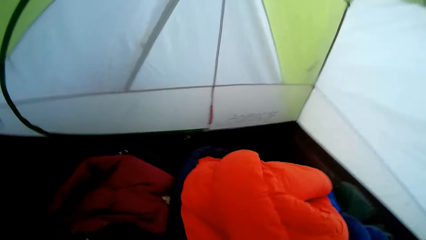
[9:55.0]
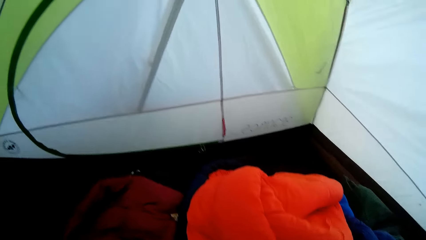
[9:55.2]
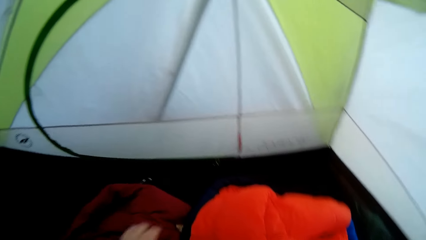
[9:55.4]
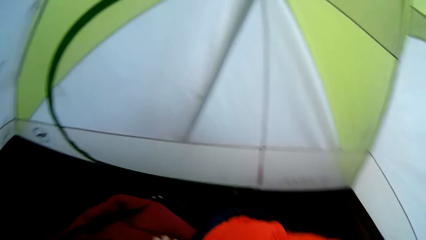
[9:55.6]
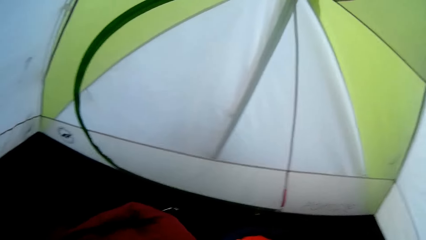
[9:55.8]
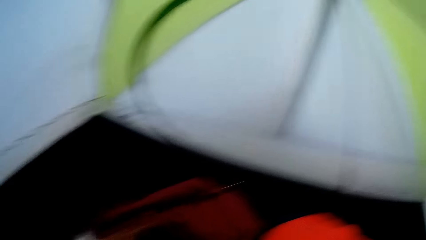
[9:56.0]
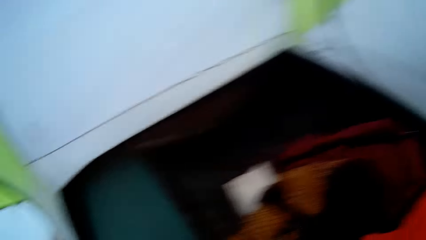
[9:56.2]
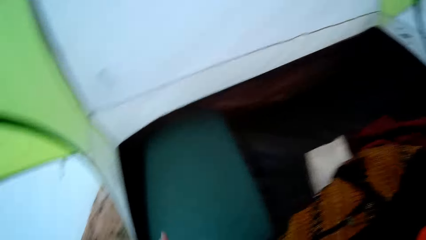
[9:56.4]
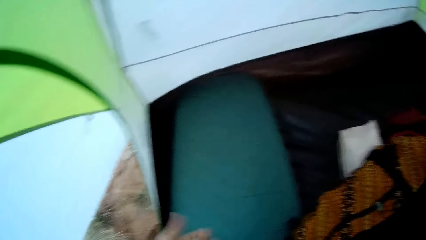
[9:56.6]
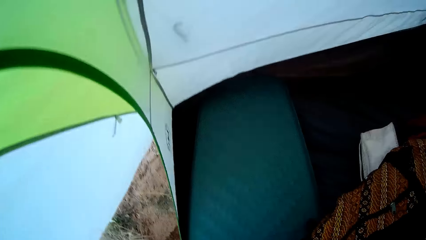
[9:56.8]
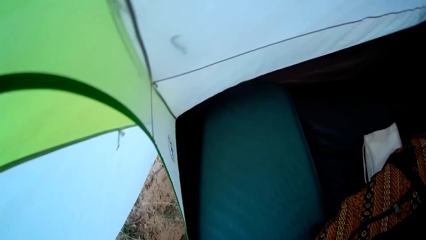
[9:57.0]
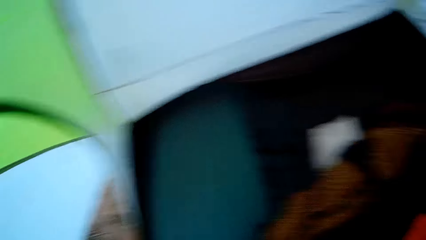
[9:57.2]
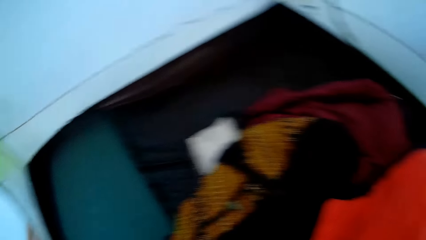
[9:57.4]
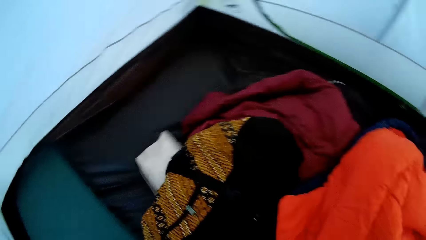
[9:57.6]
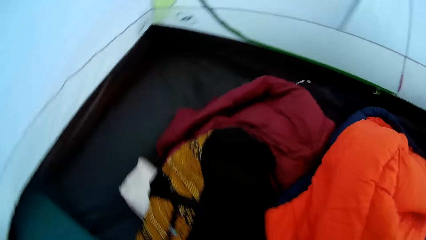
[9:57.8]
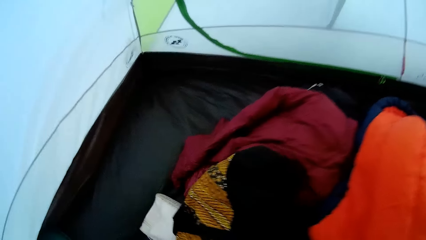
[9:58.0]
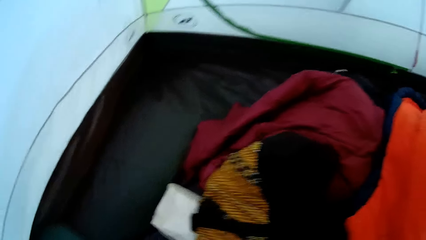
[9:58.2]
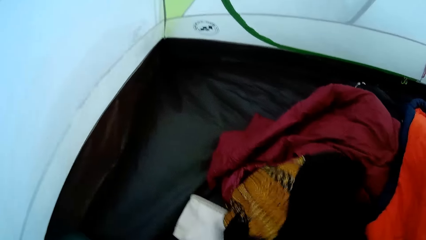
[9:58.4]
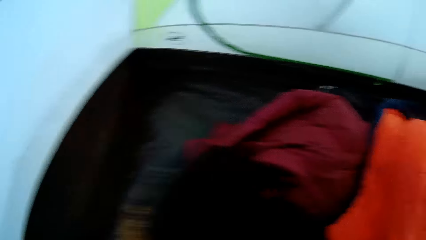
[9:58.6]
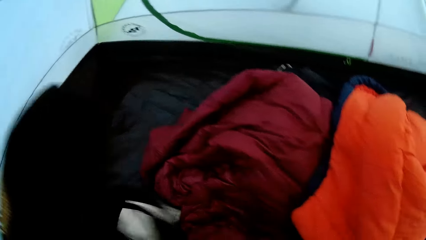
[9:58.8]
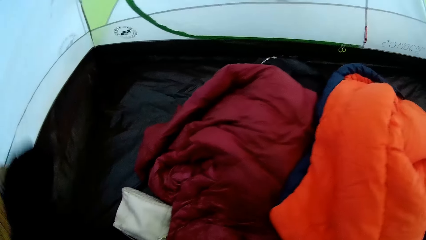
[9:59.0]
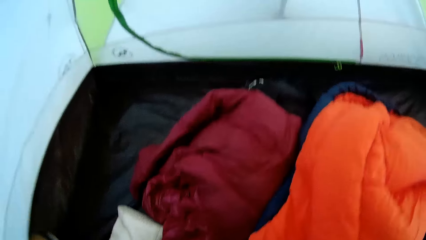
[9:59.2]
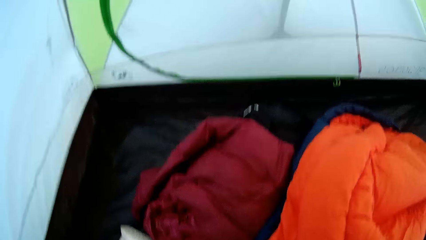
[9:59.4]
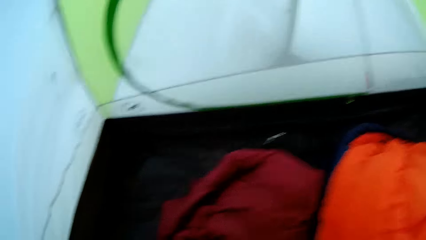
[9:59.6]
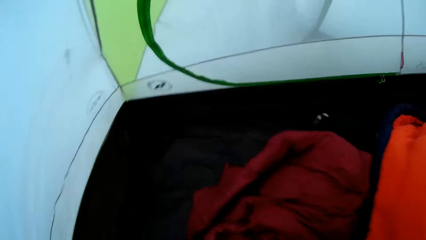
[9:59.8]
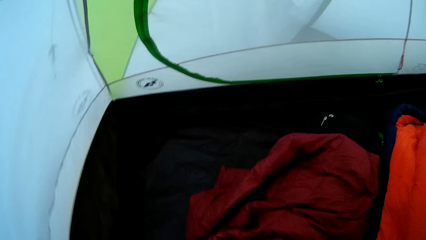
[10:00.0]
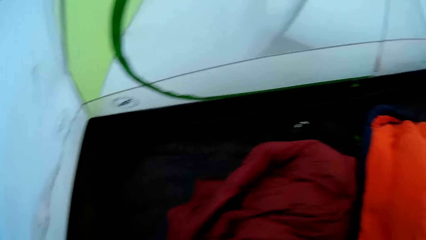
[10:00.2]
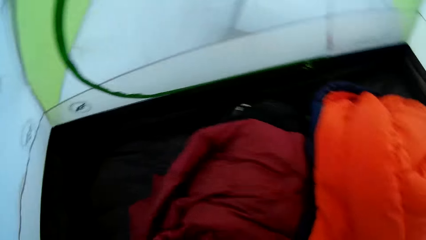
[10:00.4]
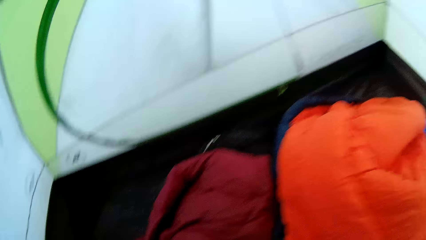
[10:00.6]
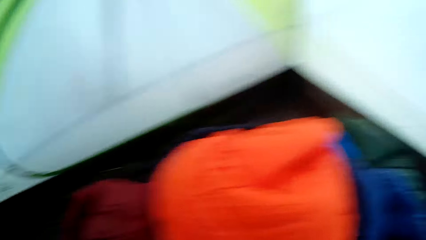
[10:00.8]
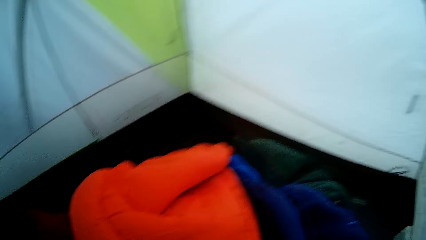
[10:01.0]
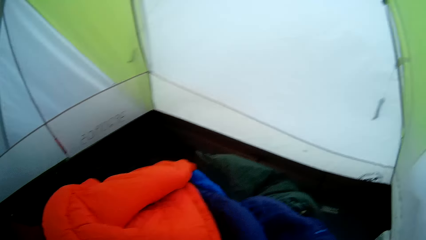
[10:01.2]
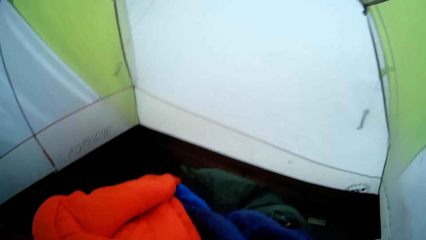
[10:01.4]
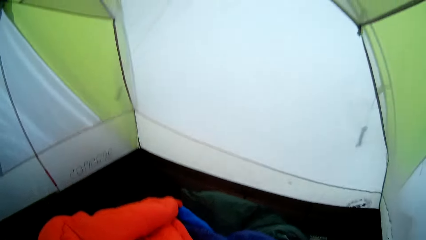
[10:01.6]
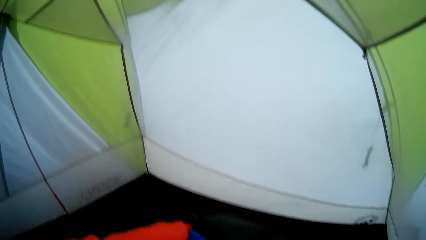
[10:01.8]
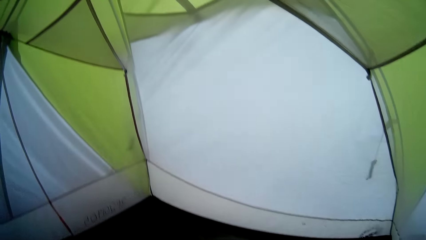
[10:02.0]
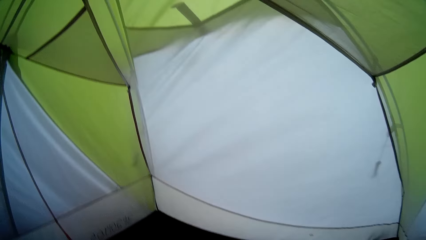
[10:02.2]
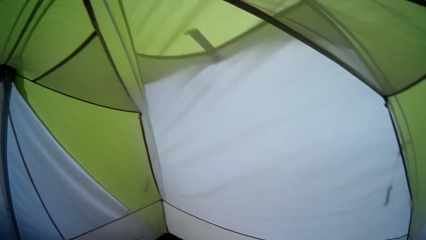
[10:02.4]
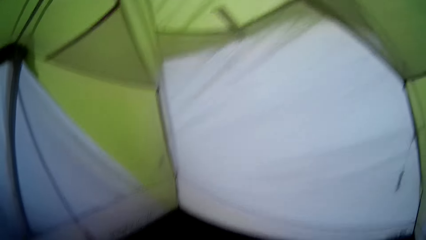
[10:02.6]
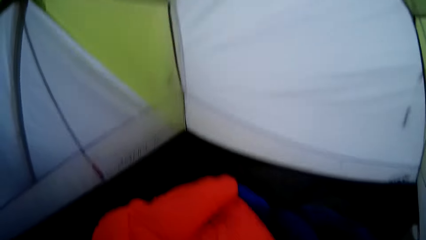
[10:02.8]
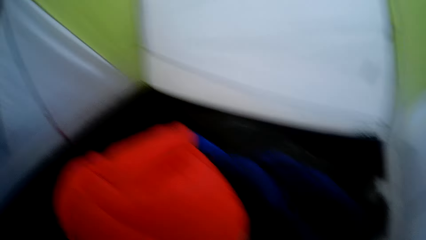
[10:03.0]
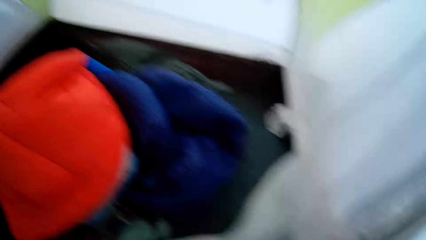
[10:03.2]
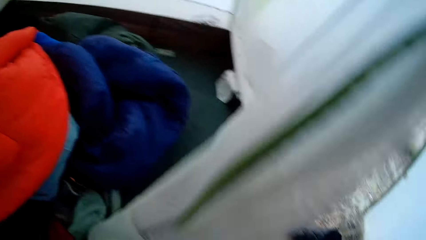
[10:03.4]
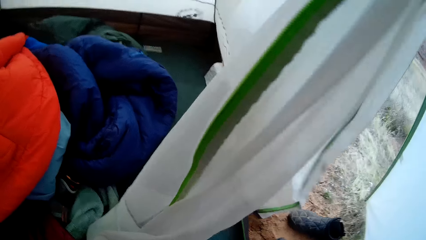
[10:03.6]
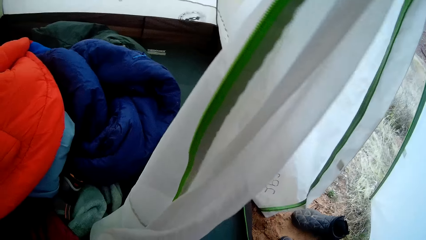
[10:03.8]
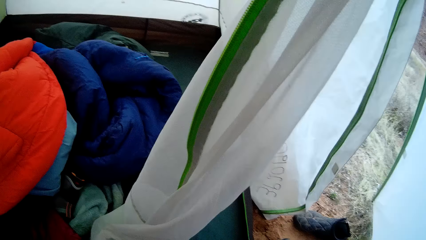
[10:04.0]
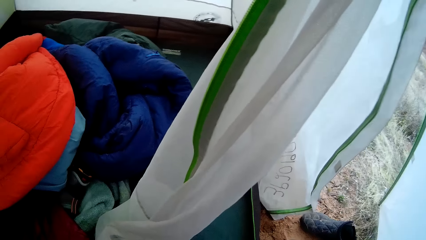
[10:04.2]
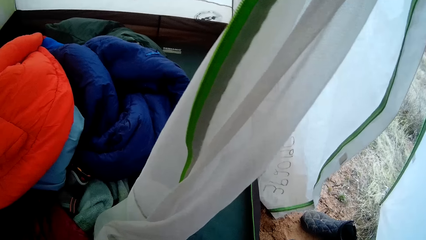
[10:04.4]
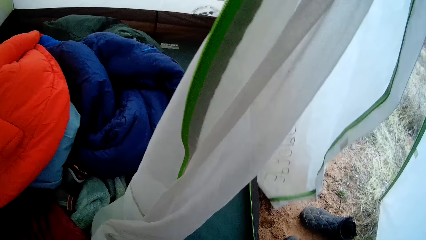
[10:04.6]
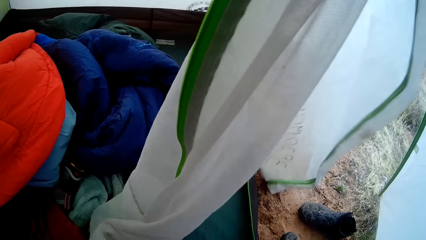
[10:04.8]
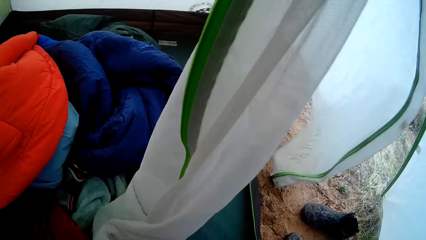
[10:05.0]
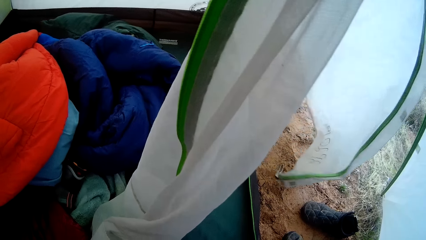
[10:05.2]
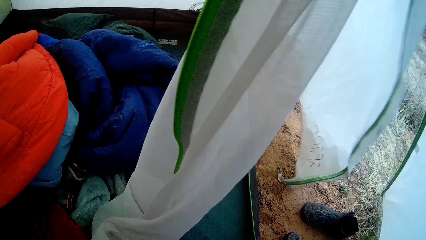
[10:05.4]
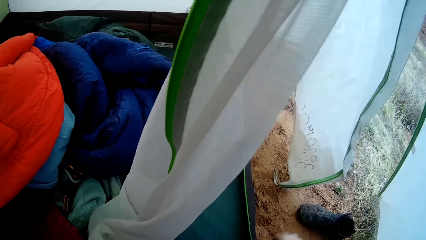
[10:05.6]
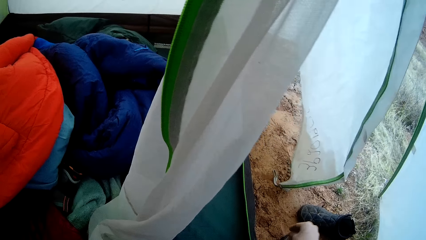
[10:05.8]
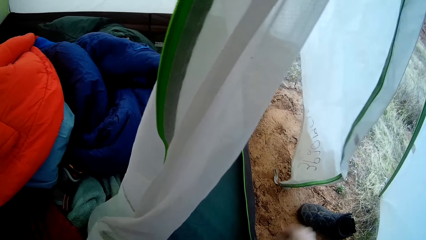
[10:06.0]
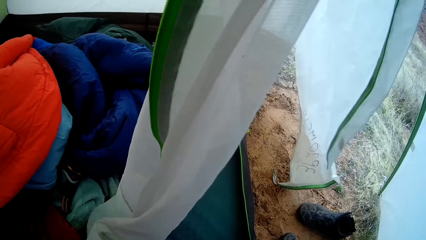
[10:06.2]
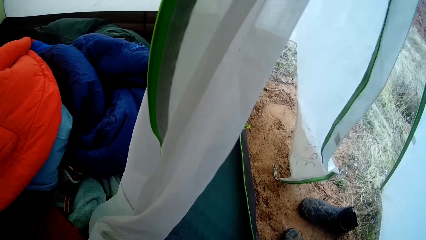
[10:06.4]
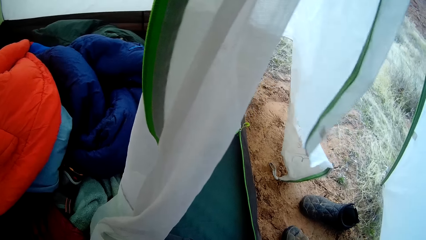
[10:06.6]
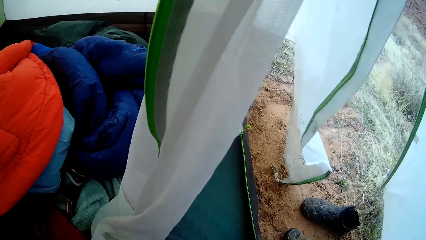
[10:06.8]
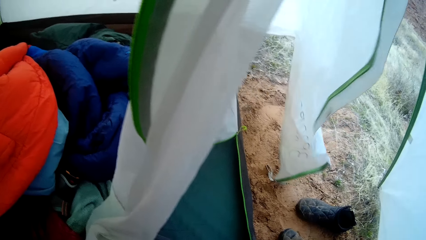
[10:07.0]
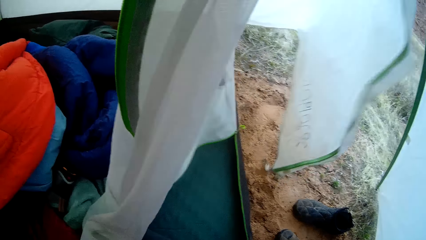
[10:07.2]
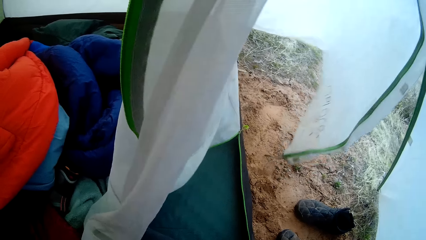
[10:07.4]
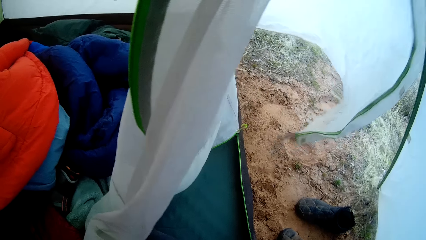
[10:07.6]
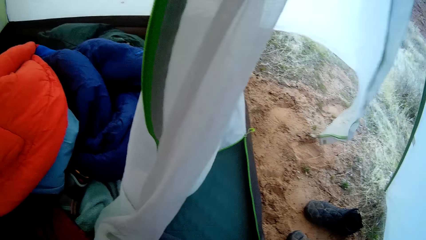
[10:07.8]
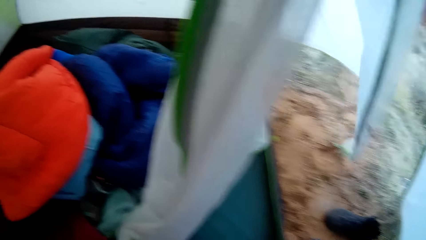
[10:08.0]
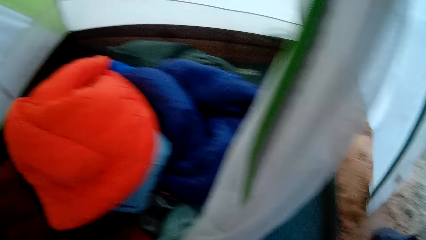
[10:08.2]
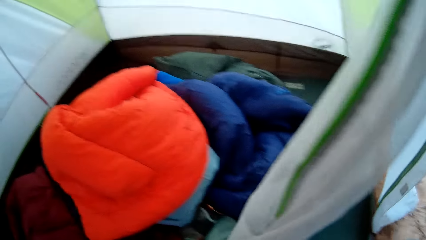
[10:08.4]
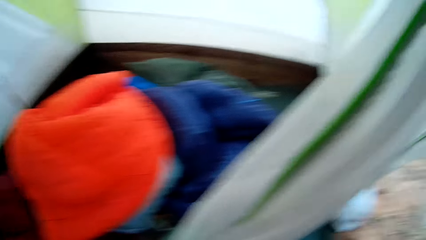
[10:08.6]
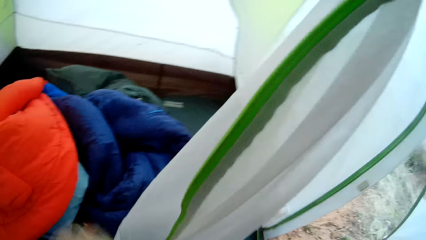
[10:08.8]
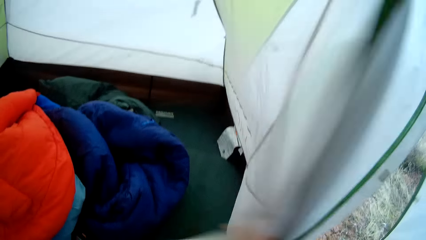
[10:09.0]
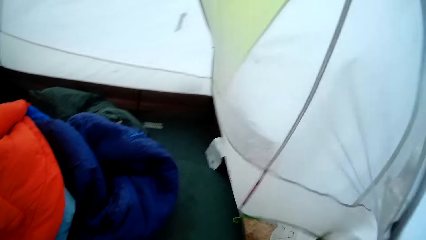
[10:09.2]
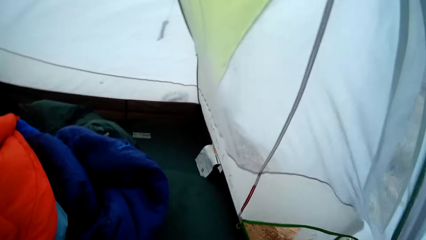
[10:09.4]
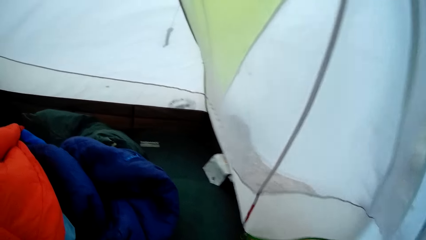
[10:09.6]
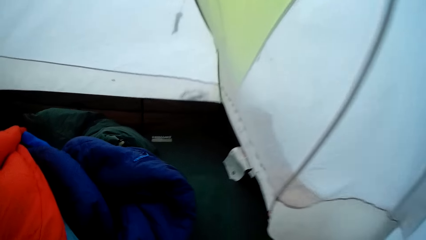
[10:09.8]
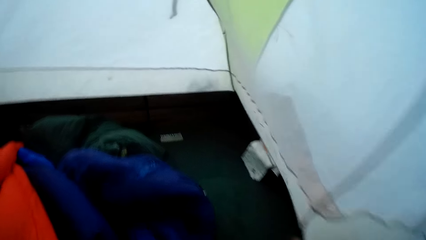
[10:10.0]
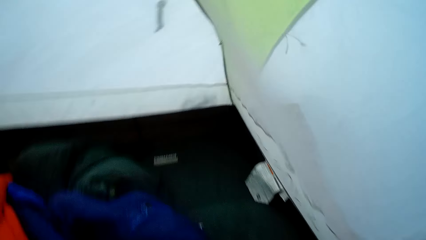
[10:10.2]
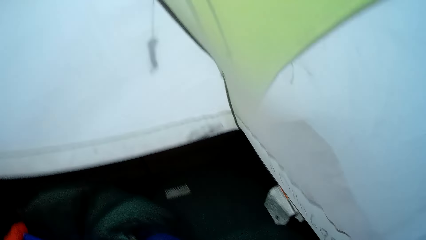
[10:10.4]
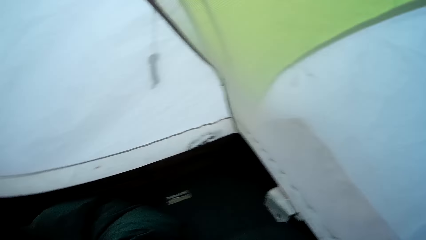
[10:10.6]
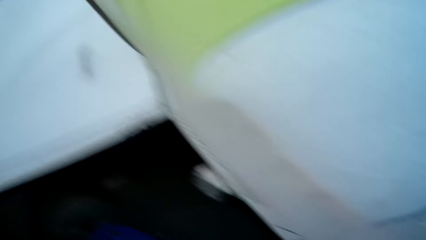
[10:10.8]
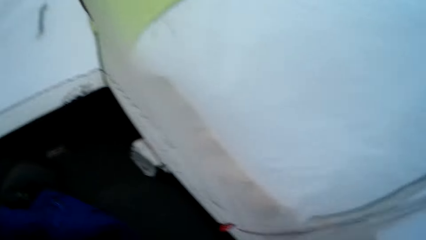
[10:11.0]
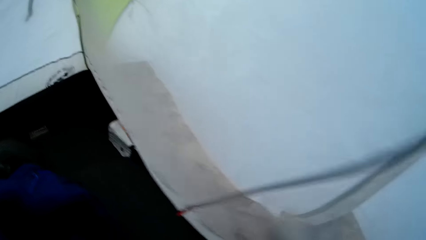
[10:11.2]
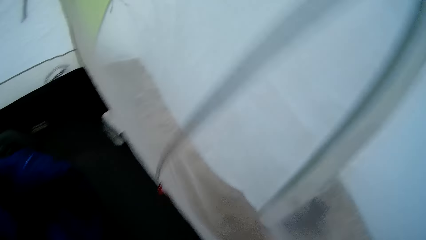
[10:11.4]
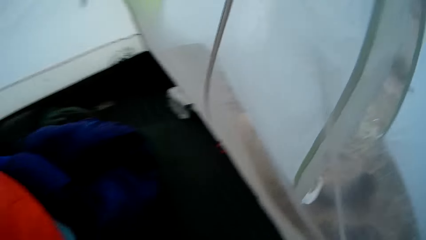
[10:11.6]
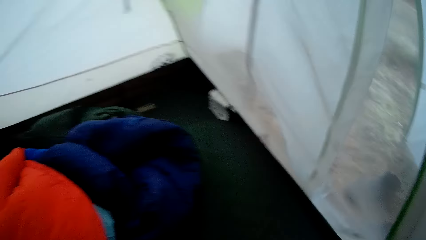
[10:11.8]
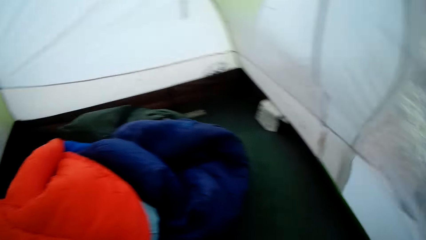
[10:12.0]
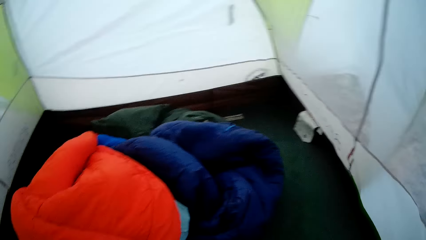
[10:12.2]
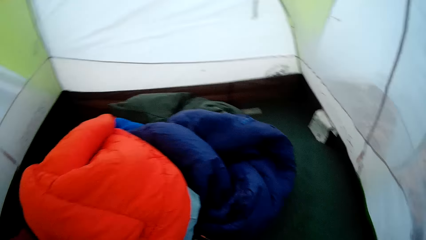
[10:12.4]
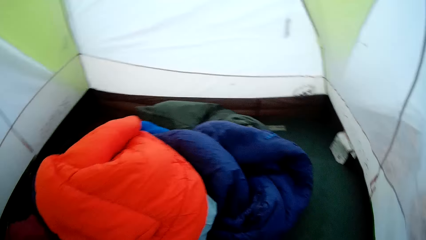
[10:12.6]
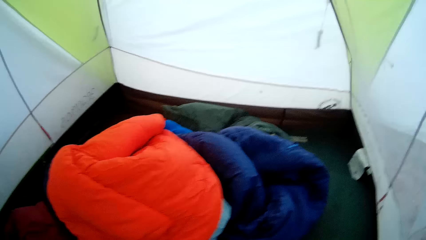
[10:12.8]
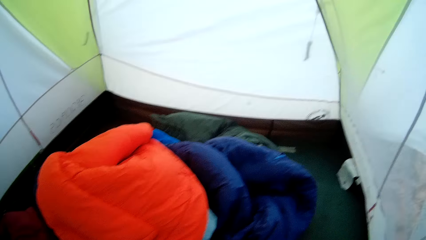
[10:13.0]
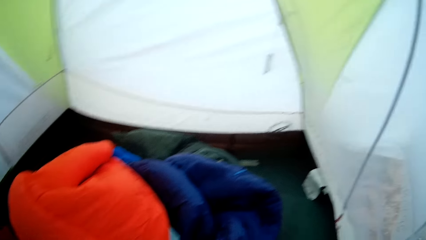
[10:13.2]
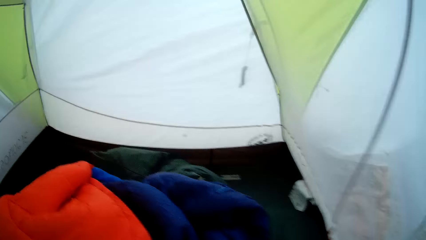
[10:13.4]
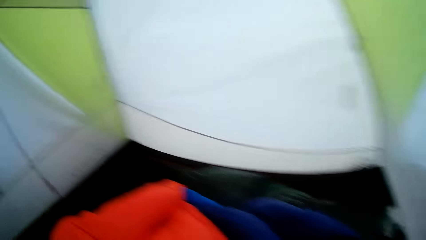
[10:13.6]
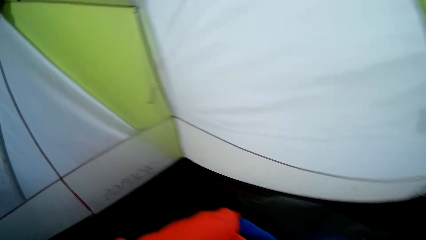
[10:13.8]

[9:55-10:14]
The camera wearer looks at his left hand. He looks around the tent. He lifts a bag from the ground sheet. He arranges clothes in the camp tent mattress. He looks around the tent. He unties a shoe lace. He moves the inner tent to the right. He looks around the tent.
